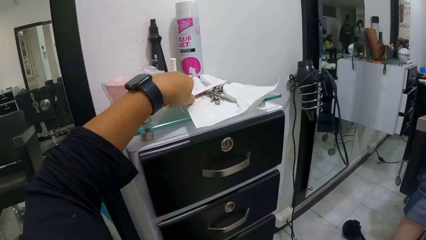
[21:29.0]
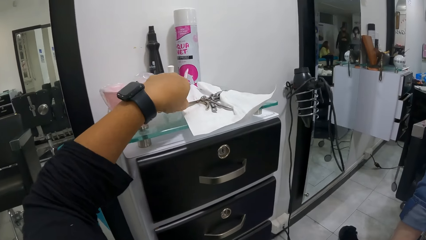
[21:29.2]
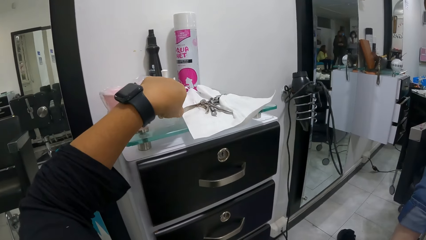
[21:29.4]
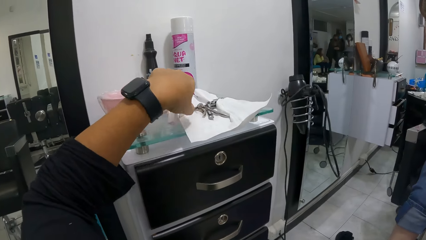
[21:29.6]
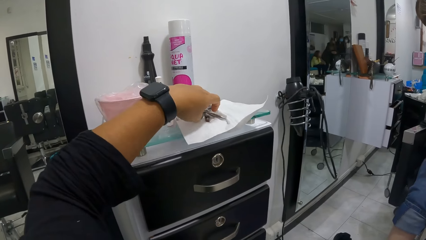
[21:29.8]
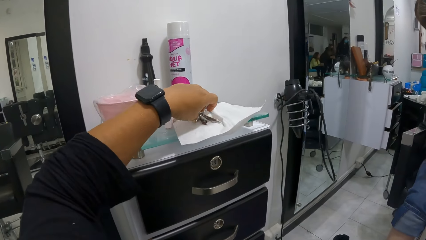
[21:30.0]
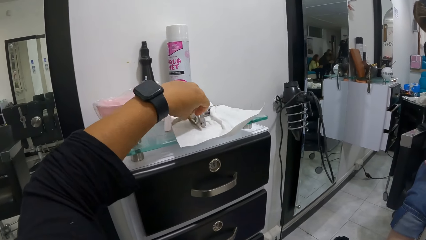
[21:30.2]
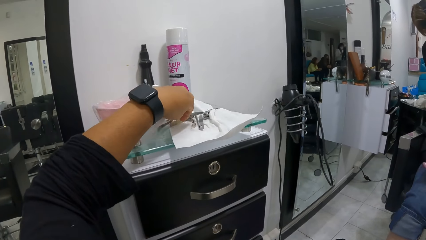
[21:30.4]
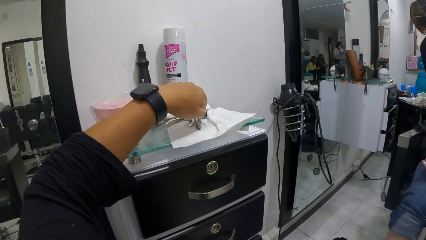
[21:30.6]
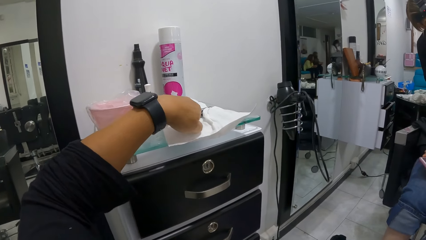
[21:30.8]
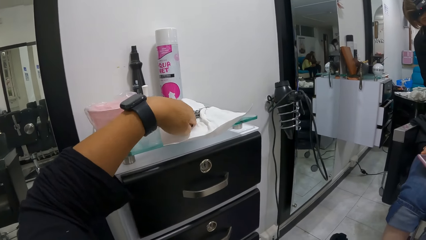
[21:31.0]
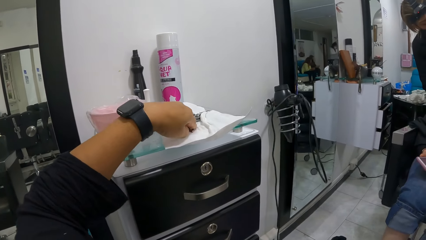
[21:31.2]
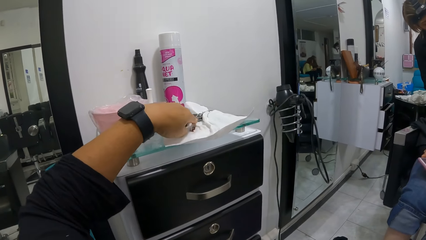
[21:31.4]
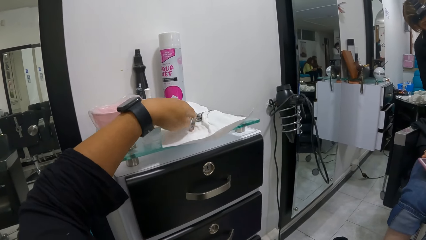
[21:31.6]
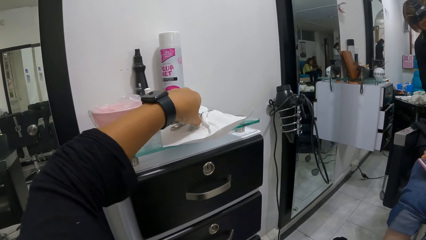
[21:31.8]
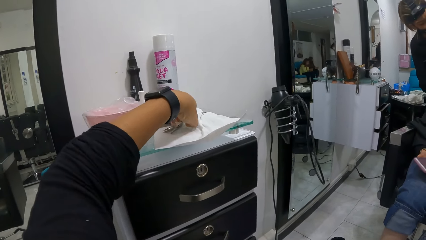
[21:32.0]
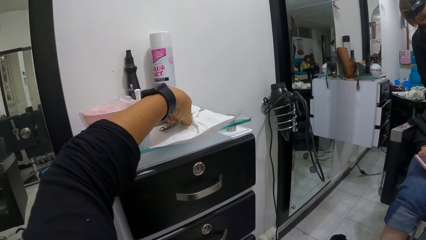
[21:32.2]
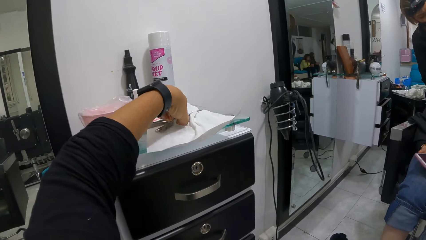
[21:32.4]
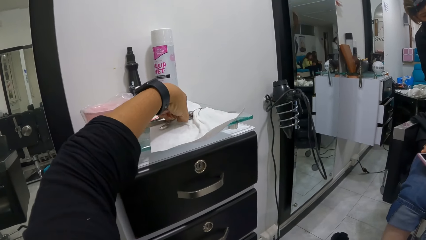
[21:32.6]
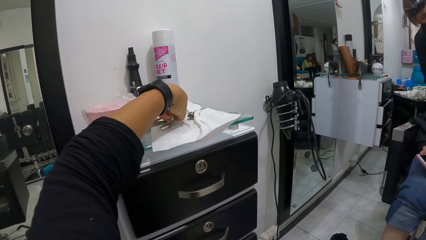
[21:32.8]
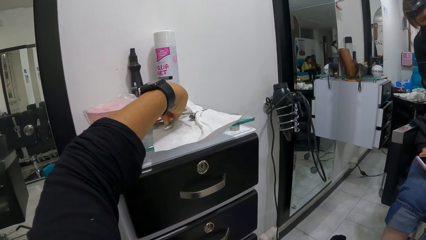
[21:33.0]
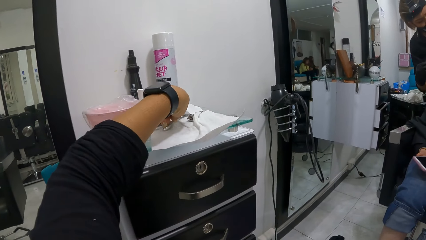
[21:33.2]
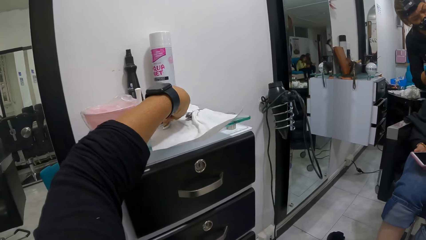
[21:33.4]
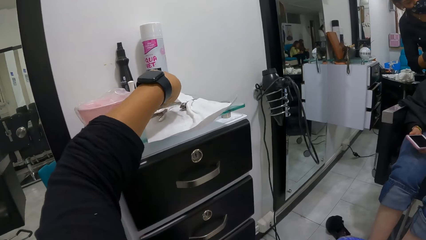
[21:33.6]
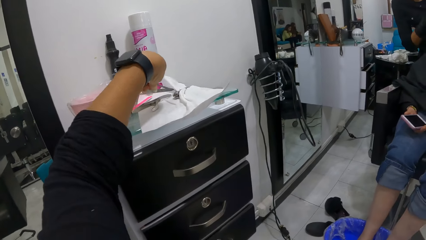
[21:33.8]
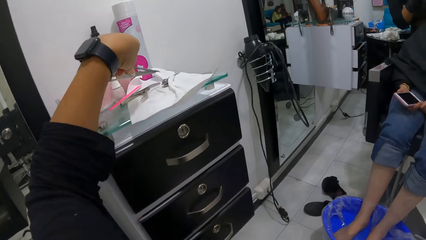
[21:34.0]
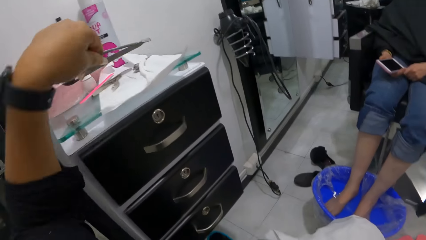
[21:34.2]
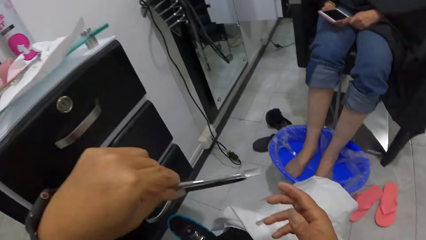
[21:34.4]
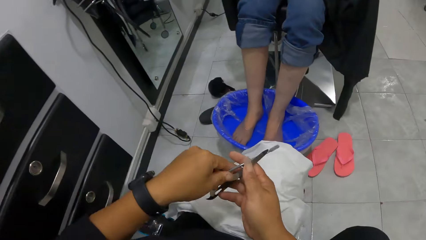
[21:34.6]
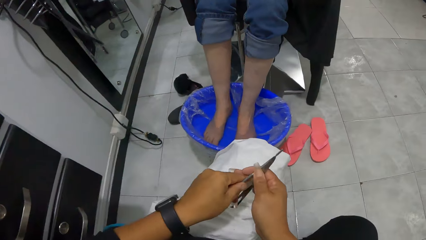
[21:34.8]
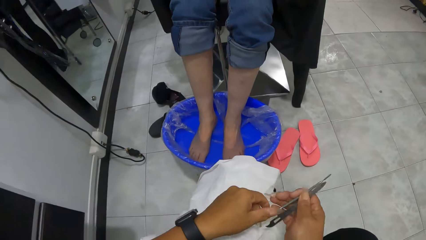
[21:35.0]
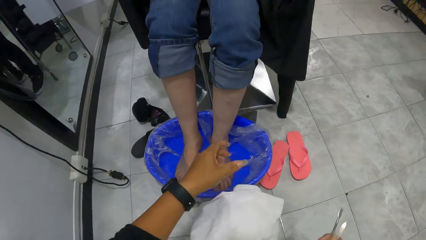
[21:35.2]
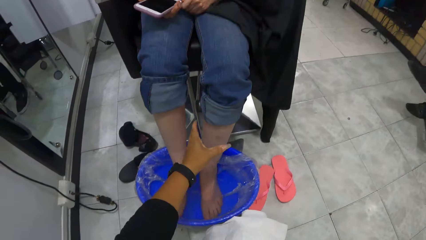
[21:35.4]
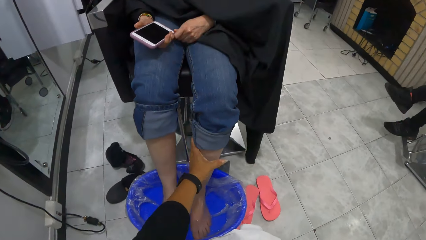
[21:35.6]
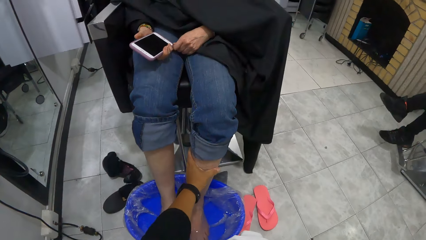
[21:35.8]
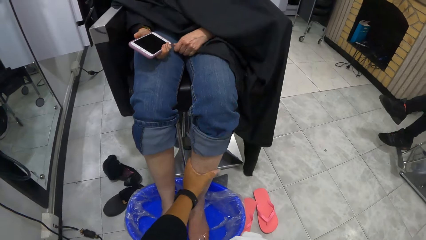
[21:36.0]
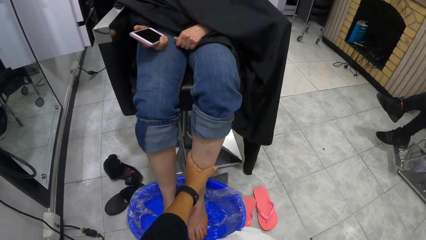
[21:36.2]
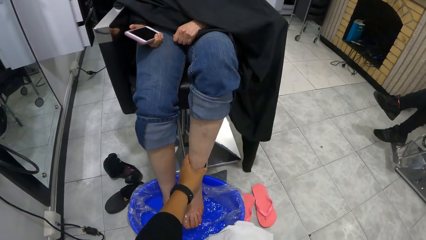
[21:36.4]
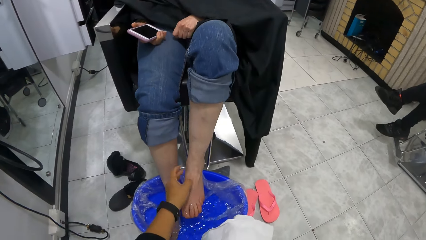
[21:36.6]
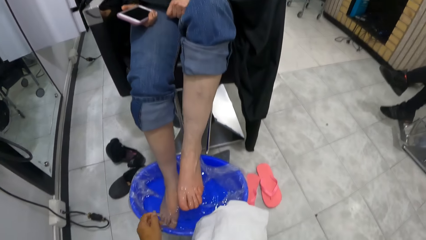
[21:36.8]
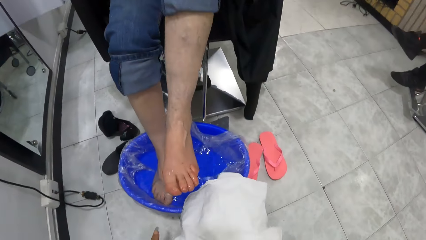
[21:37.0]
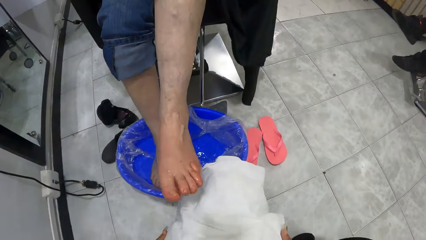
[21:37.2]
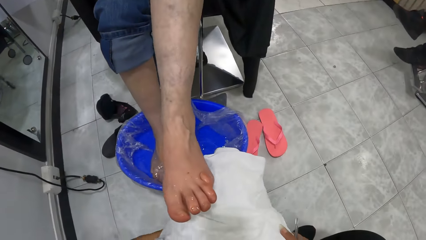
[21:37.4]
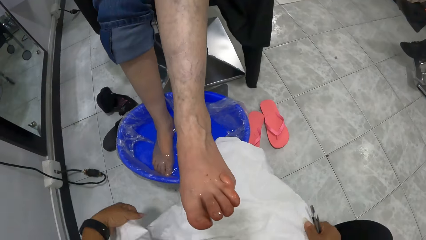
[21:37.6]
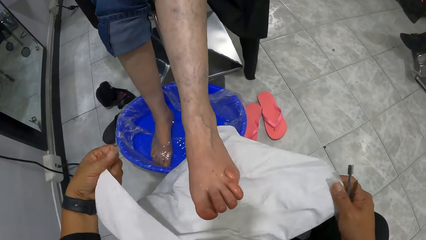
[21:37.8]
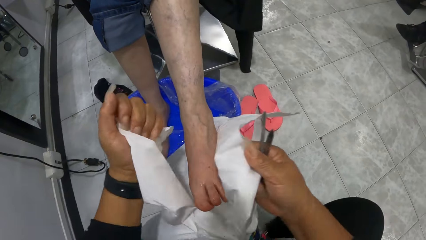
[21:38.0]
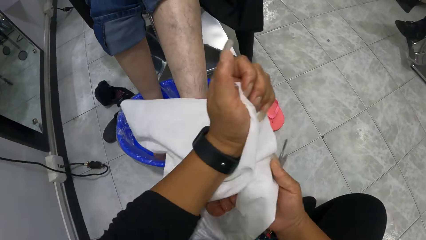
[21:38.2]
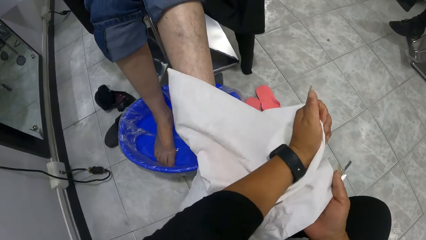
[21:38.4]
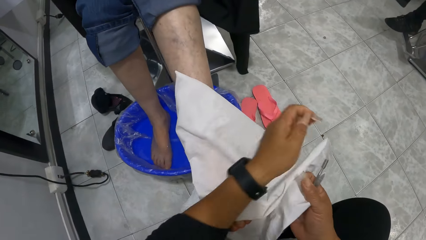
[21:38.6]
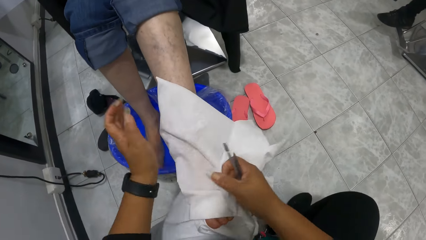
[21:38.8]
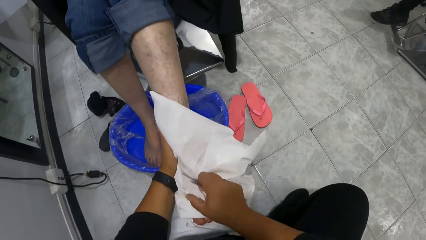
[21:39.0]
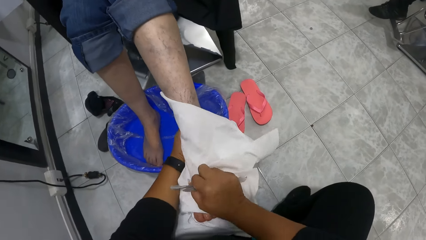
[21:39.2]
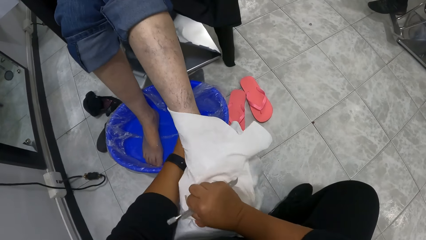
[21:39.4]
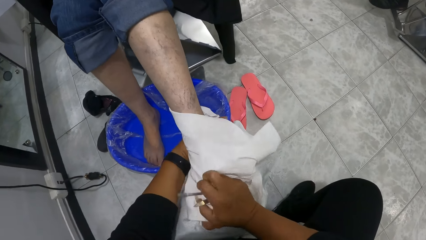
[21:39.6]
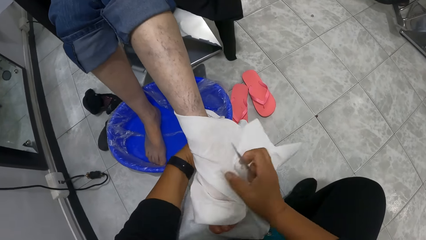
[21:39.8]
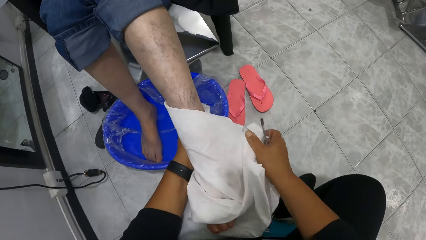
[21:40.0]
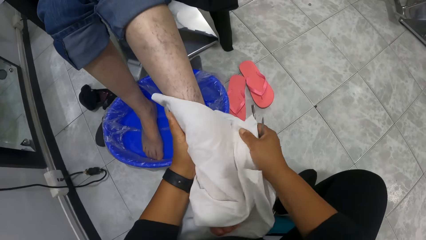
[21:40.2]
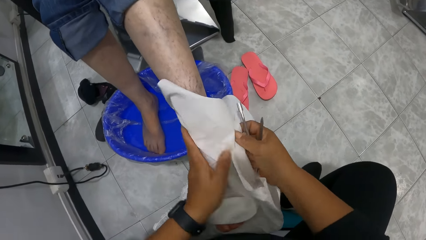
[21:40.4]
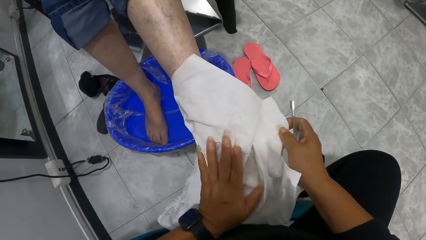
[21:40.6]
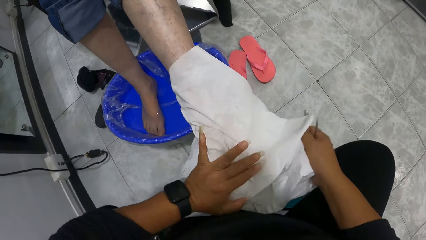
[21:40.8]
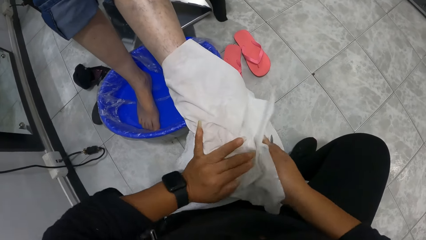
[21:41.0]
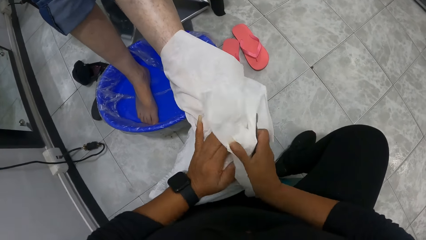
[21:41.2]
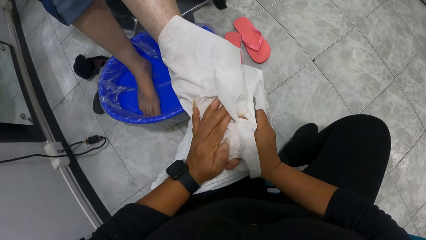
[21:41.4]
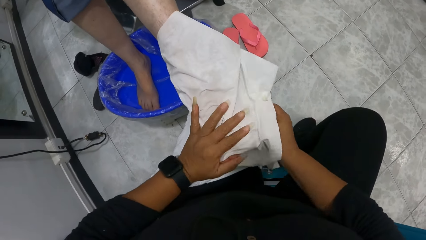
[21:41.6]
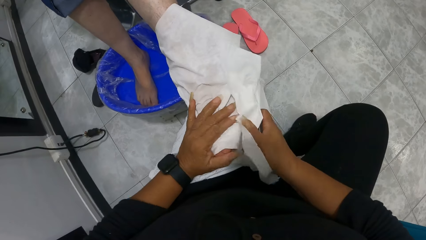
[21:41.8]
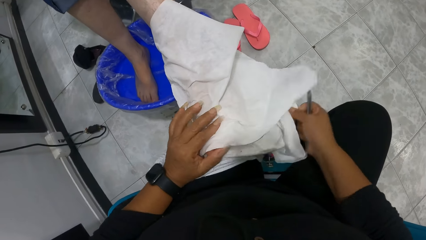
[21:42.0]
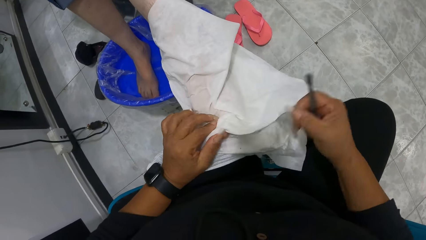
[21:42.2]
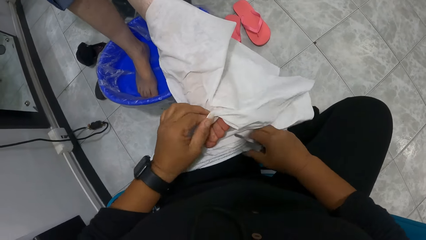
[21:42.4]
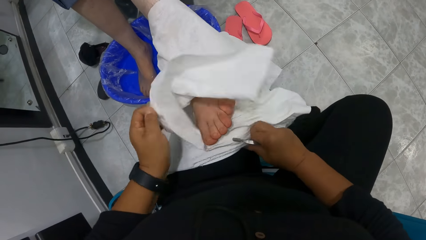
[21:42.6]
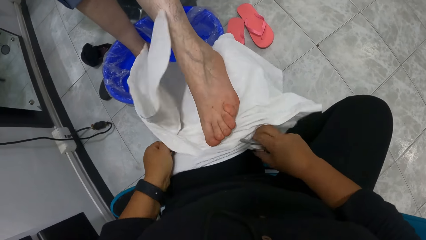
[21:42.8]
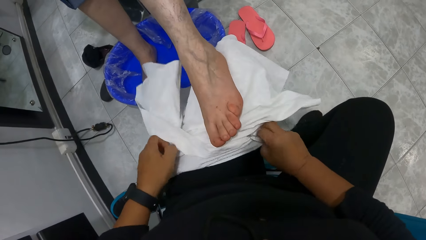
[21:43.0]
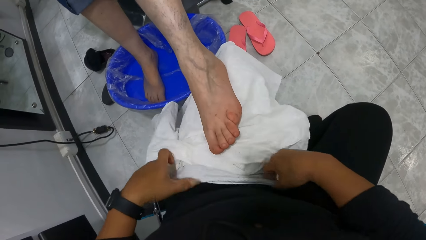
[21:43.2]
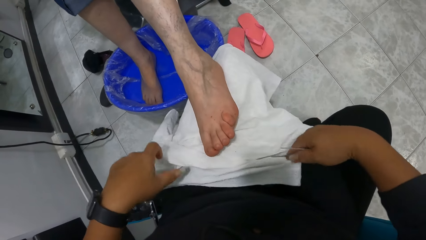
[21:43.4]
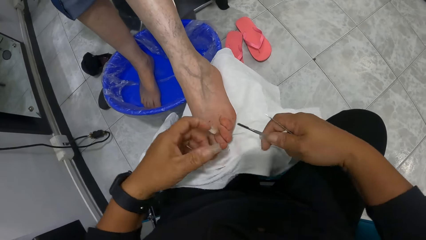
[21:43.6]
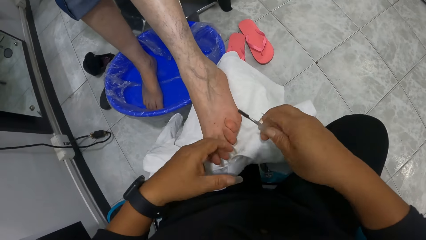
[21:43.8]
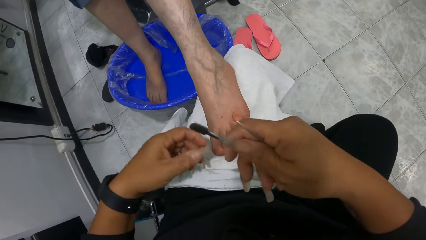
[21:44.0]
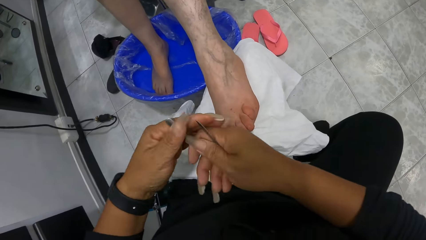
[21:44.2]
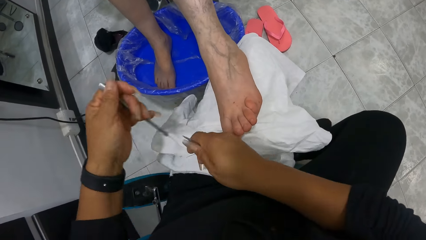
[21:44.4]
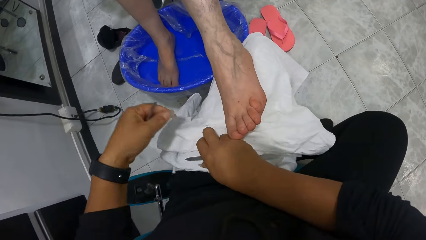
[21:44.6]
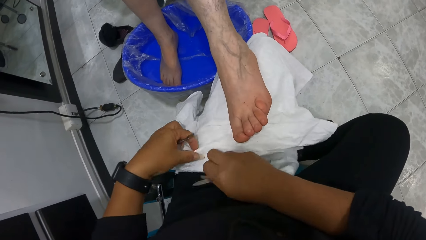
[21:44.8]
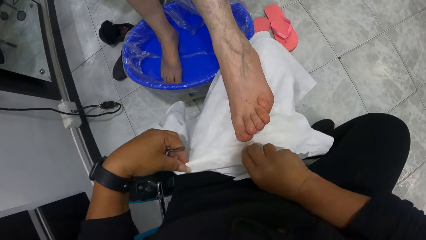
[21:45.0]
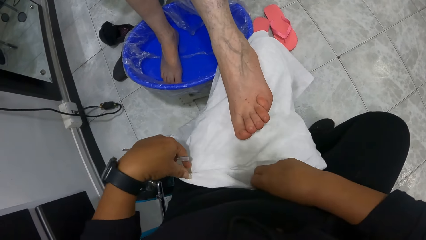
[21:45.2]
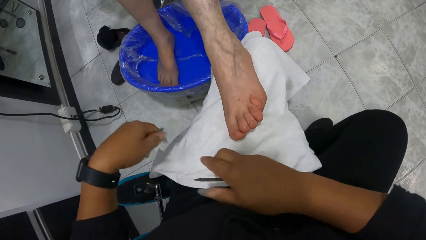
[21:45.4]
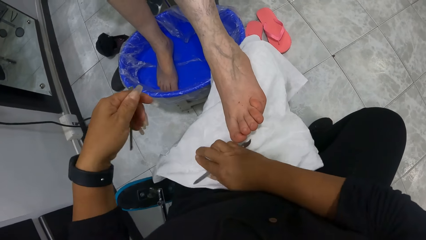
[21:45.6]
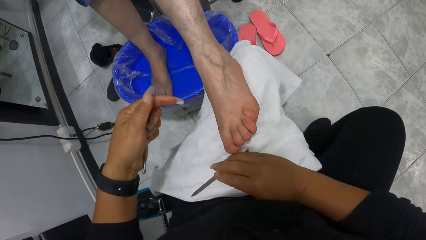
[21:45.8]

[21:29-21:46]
The camera wearer moves a nail file on top of the set of drawers with her left hand. She picks nail files from the top of the set of drawers with her left hand. She passes the nail files in her left hand to her right hand. She selects a nail clipper. She holds the woman's left leg with her left hand. She touches the woman's left leg. The woman places her left leg on the towels on the camera wearer's lap. The camera wearer wipes the woman's left leg with the towels in her hands. She passes a nail file in her right hand to her left hand. She adjusts the towels with both hands.
